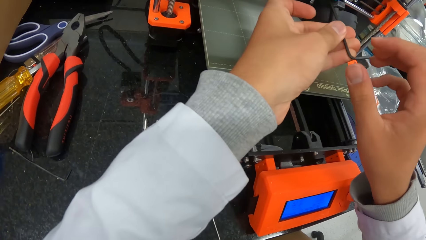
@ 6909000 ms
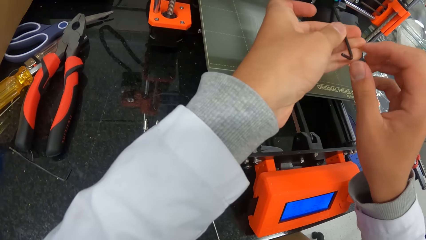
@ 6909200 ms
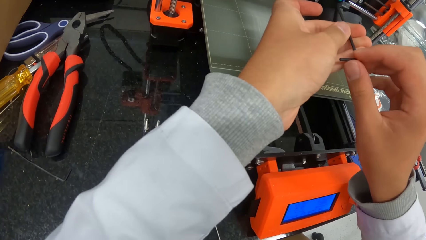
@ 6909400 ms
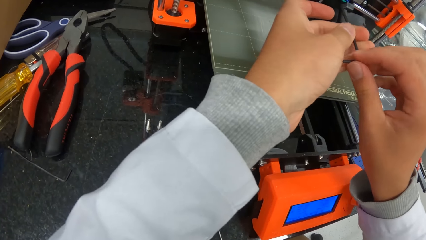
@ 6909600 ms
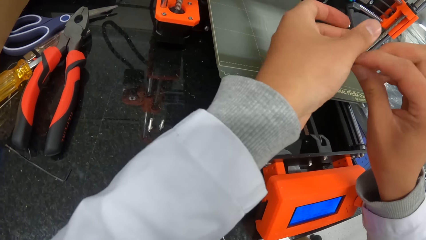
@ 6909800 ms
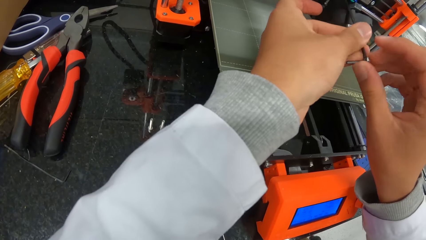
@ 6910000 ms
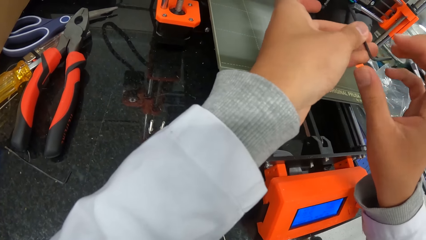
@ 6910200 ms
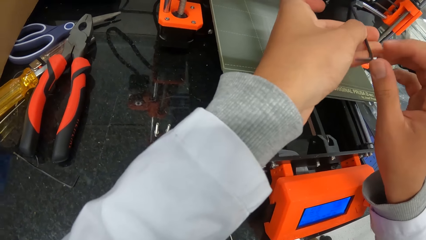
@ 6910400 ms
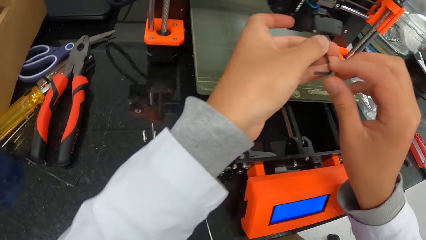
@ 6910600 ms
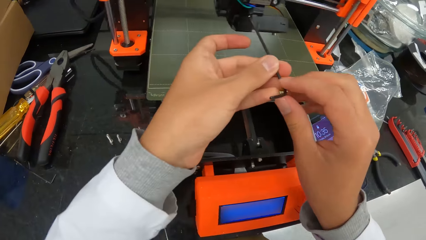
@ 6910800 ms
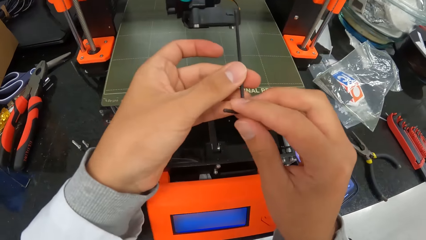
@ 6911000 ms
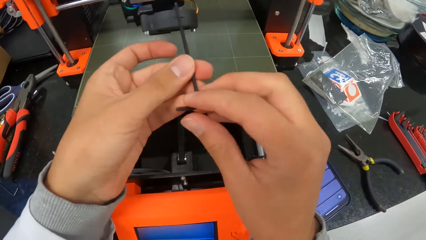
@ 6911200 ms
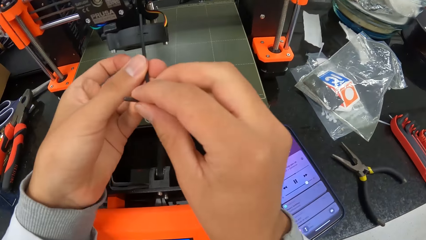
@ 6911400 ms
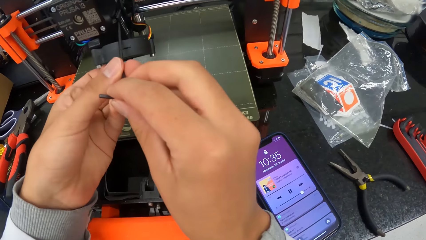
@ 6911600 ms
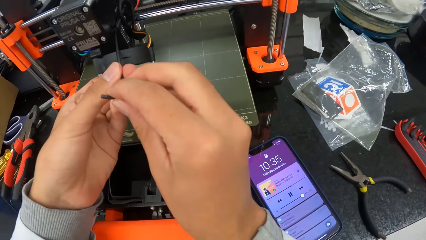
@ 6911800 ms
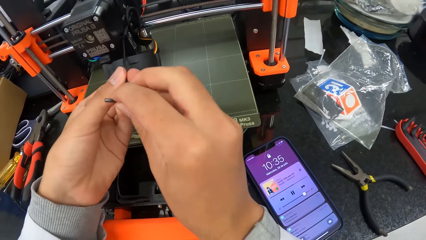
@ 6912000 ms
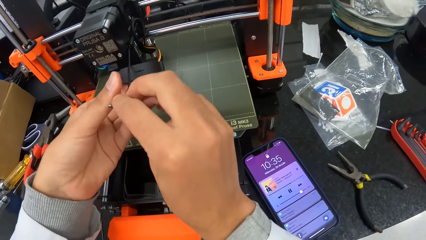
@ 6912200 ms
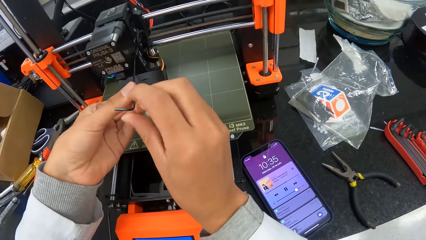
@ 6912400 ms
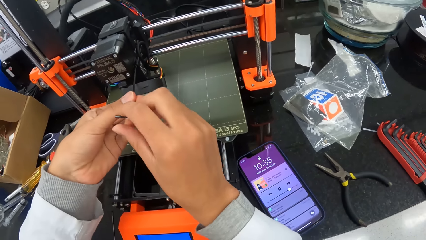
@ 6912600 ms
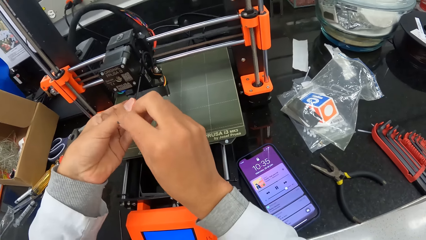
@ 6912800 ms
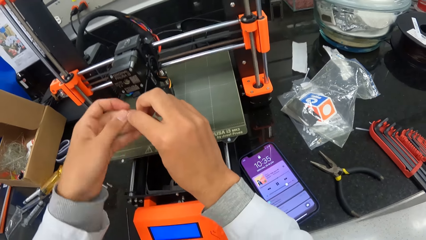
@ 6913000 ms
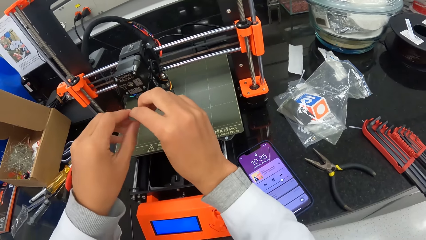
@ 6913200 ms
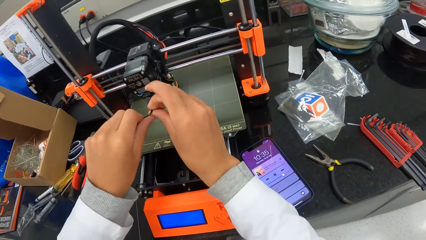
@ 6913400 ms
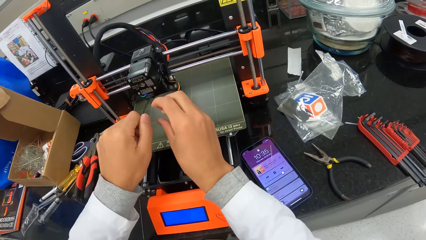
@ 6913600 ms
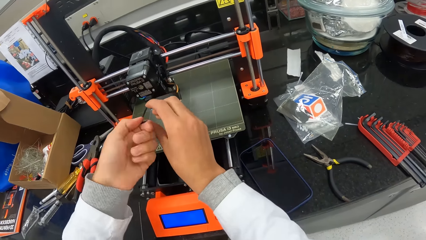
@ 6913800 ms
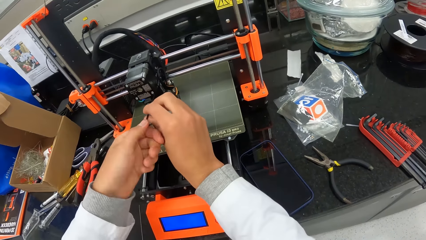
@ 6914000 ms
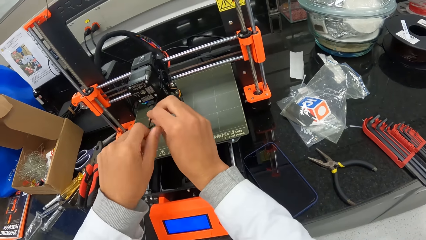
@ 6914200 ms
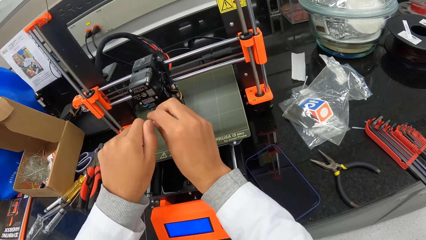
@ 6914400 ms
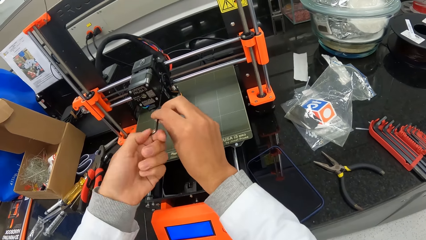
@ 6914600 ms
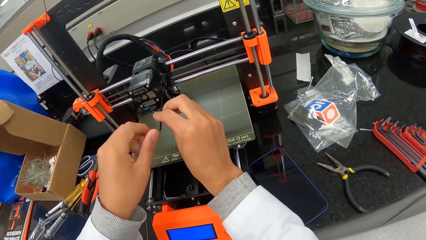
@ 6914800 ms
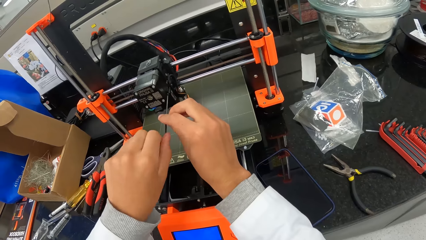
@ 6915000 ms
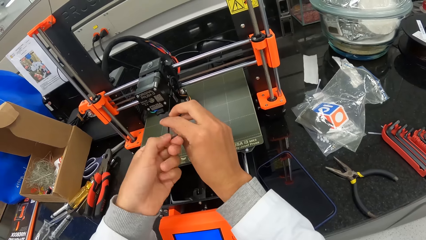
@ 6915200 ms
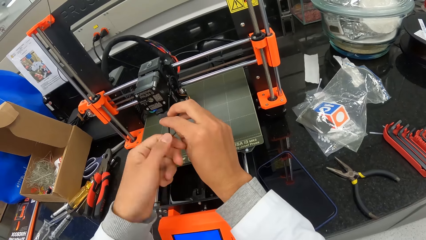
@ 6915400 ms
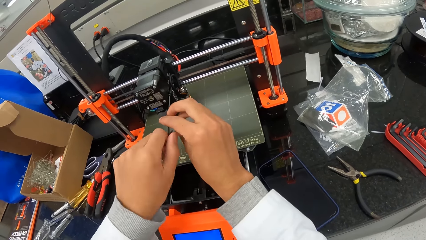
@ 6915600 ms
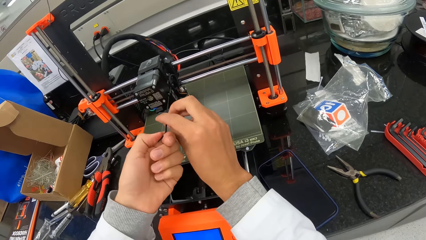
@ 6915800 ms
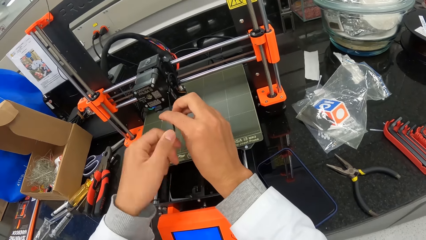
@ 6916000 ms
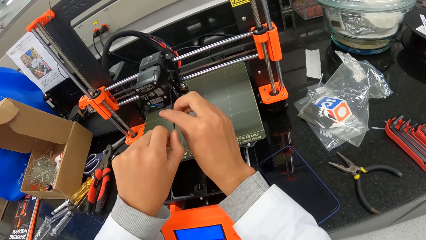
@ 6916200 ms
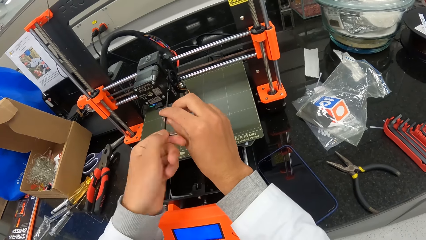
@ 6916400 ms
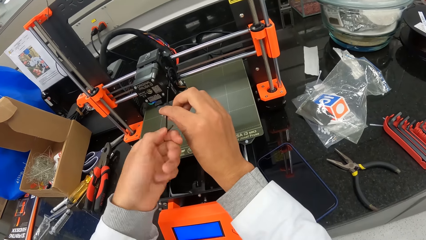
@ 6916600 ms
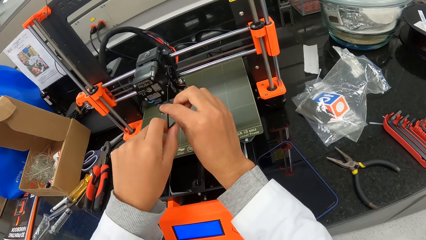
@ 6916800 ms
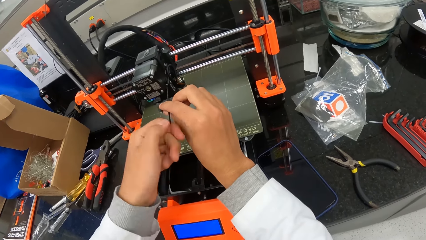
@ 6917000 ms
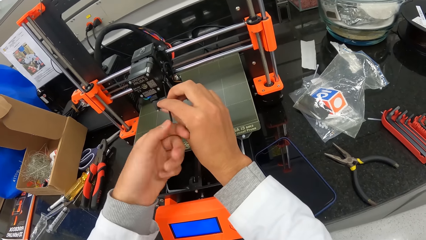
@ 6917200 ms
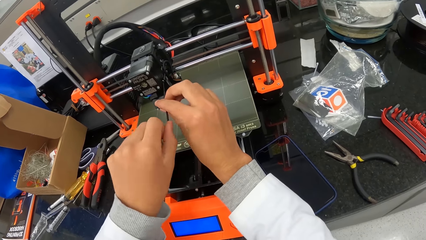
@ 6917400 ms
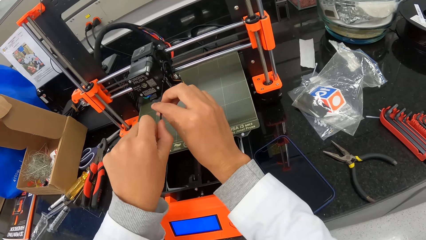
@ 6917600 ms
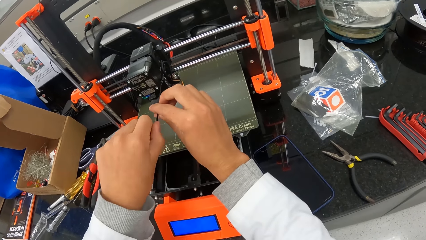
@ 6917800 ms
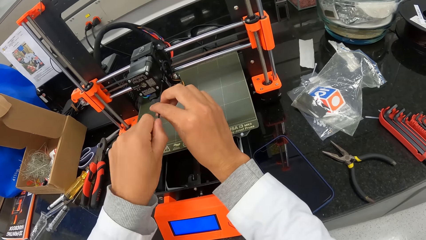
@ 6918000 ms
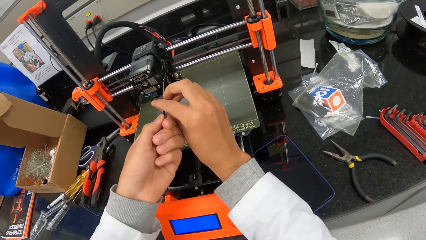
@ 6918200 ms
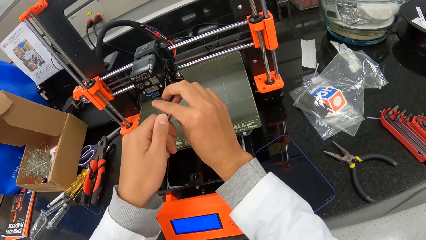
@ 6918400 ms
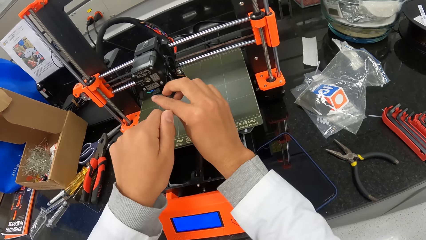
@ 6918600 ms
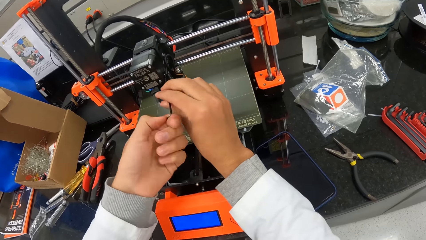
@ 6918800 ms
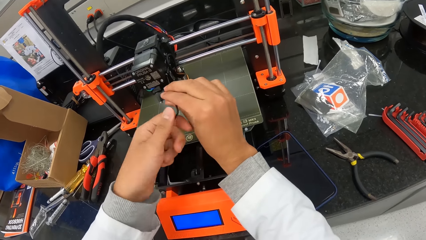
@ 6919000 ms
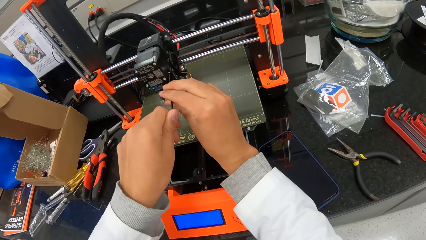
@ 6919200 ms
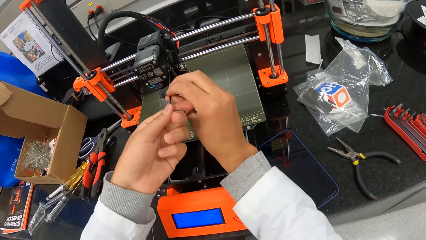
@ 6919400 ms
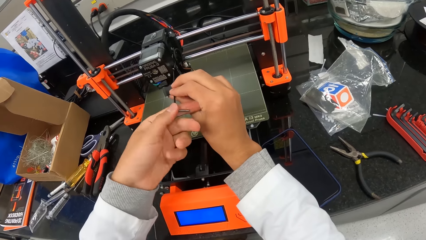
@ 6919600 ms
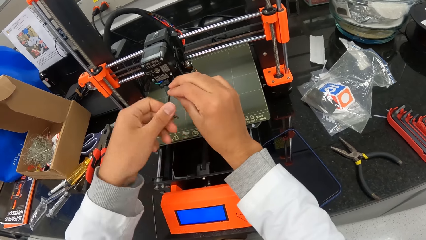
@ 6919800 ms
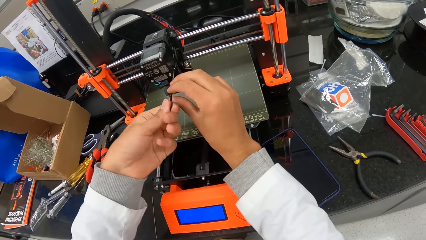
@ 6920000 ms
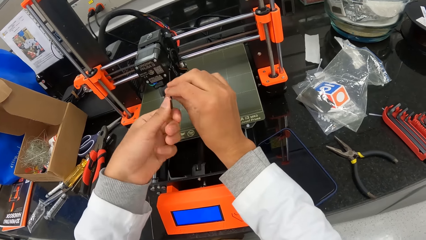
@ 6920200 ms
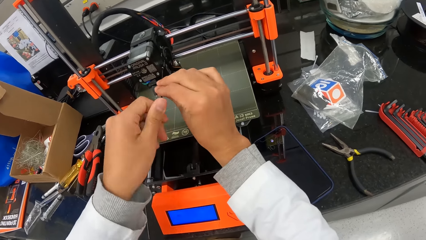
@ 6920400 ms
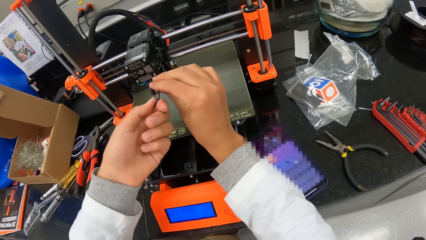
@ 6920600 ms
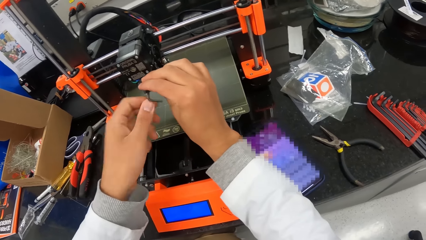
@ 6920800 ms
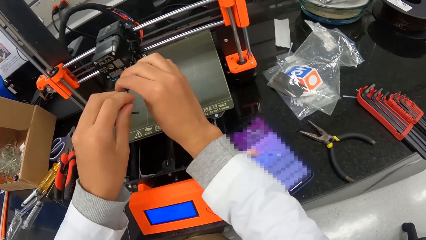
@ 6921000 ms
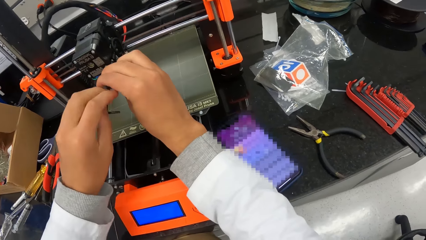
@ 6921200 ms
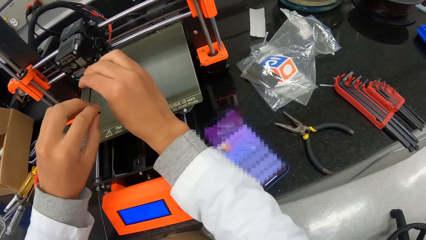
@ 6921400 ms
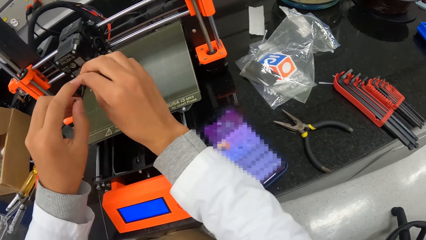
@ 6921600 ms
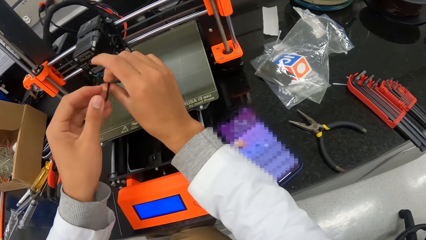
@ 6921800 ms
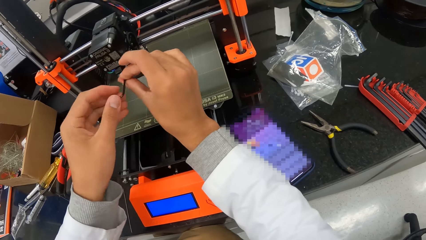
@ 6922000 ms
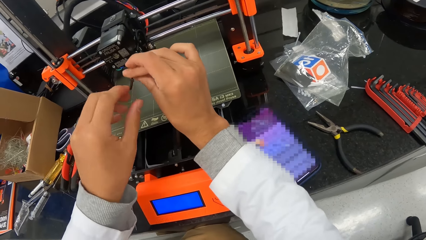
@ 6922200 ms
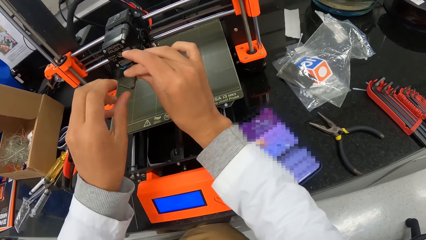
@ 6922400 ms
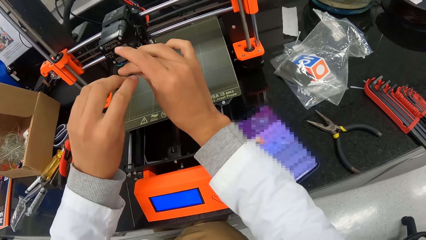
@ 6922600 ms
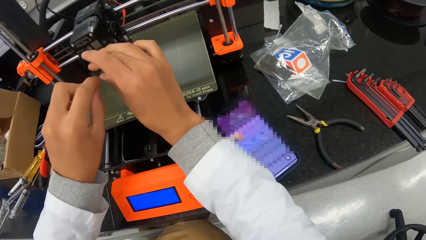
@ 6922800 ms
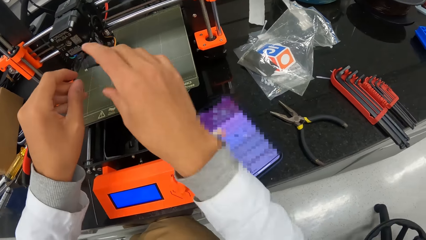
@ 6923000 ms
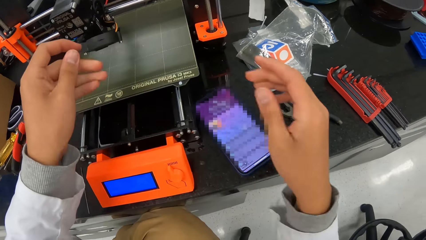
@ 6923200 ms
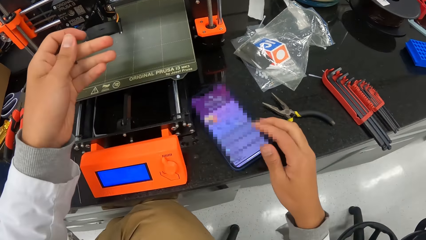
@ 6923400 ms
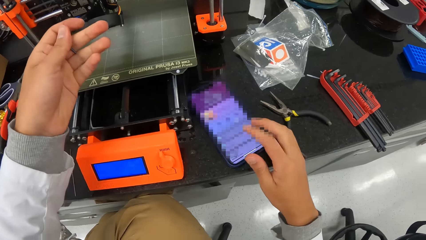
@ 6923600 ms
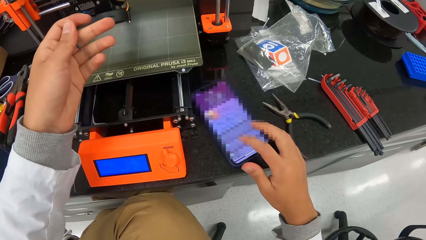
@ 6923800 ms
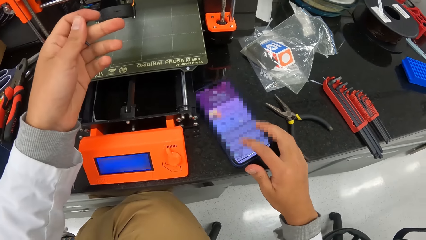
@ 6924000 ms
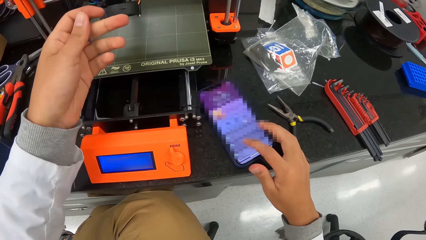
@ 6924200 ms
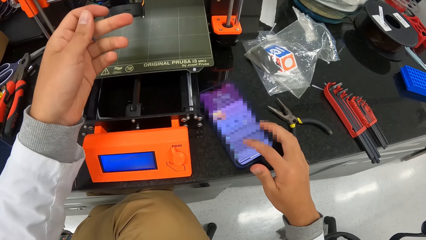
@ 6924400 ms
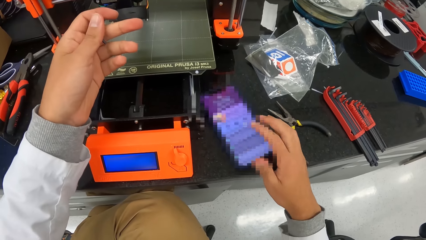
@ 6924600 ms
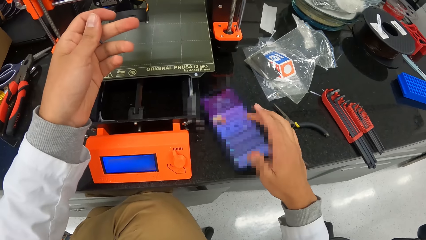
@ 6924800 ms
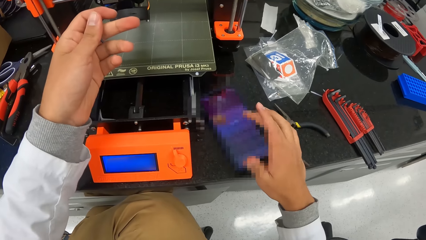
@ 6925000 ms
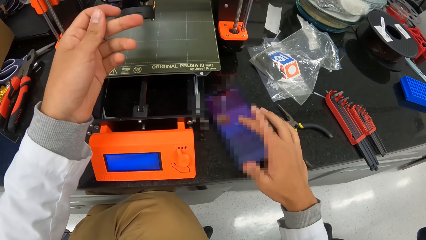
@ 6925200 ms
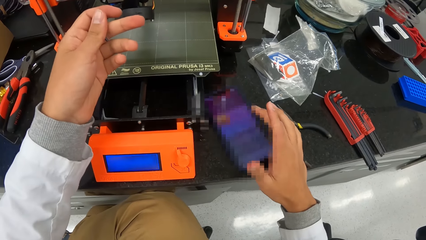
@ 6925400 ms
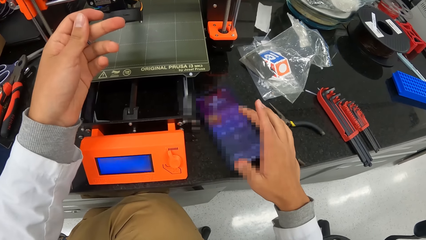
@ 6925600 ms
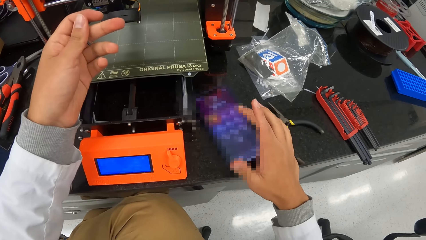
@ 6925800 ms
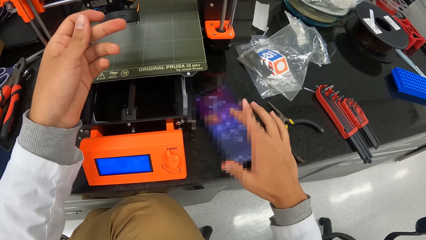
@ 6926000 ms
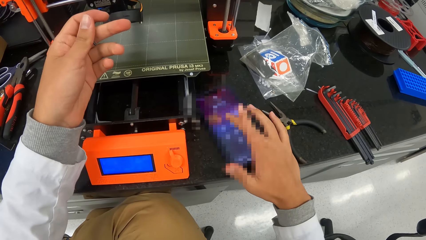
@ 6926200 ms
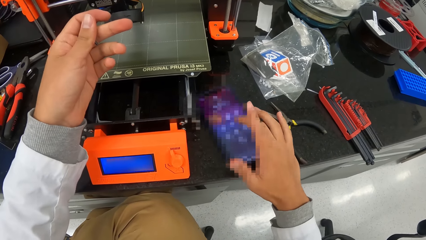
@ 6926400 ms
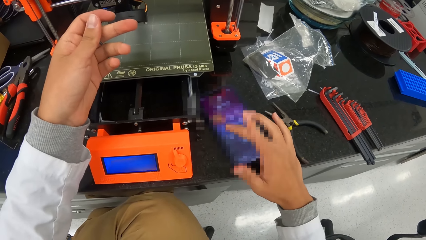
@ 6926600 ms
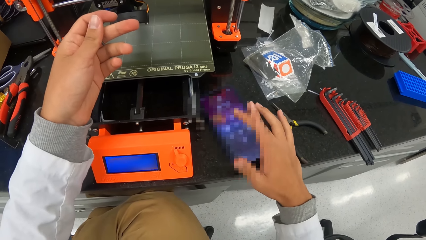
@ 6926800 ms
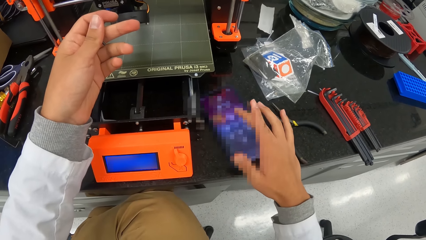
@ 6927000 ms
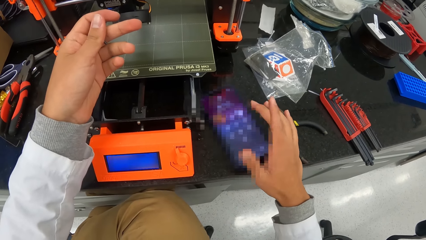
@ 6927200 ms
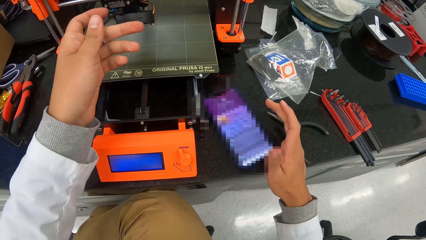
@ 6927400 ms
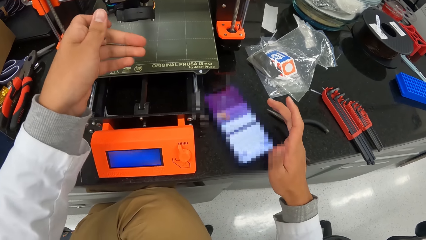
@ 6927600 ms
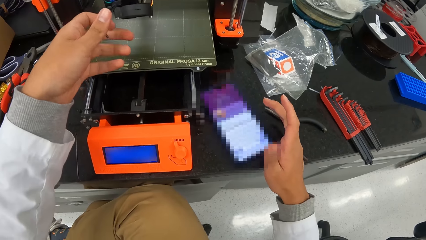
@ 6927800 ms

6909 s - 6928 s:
The camera wearer dislodges a screw in the hotend assembly with the allen in his hands. He taps on a phone with his right hand and browses the phone.
